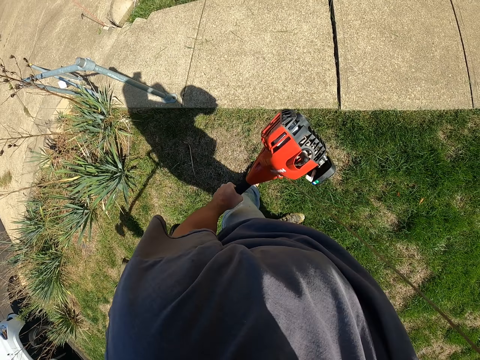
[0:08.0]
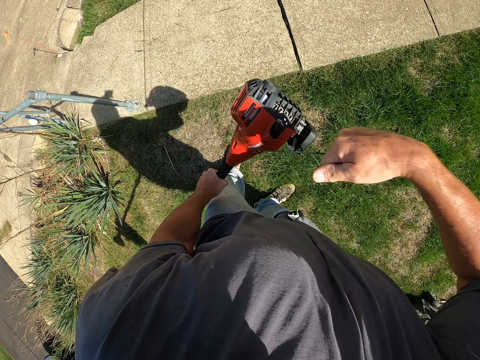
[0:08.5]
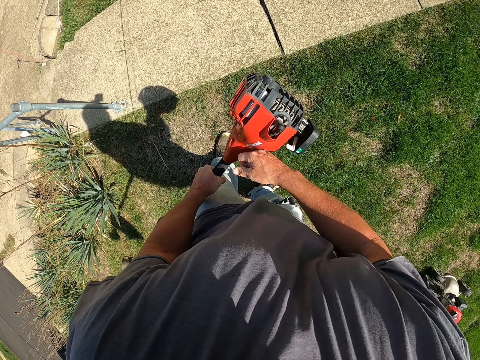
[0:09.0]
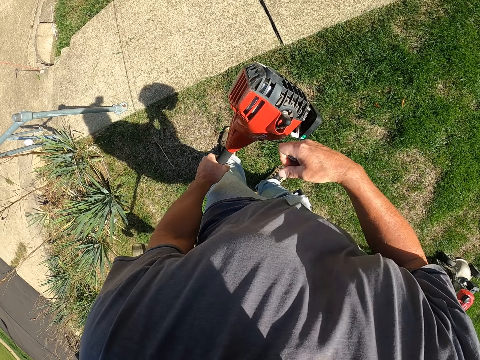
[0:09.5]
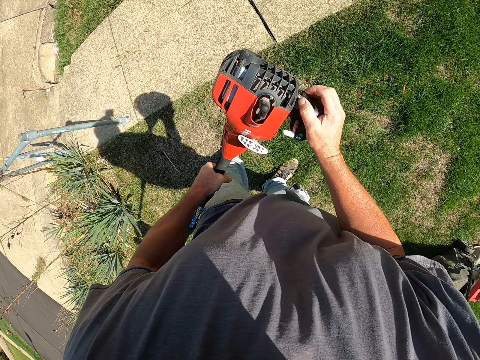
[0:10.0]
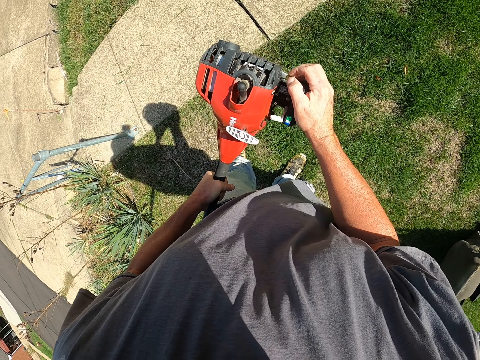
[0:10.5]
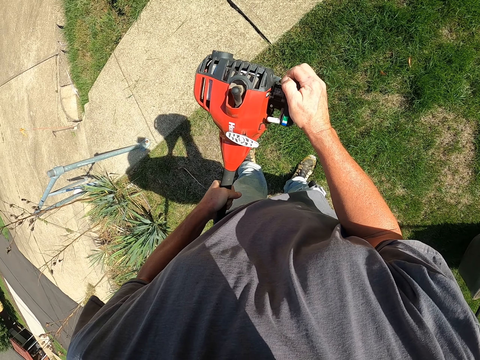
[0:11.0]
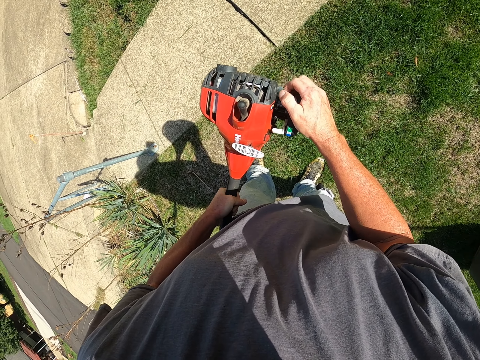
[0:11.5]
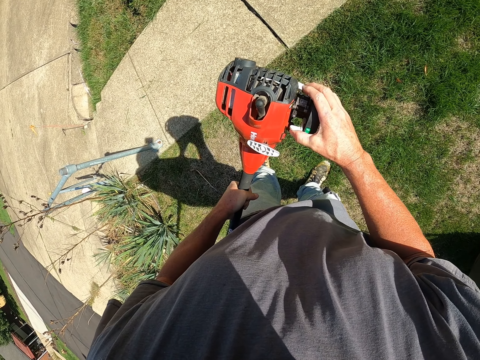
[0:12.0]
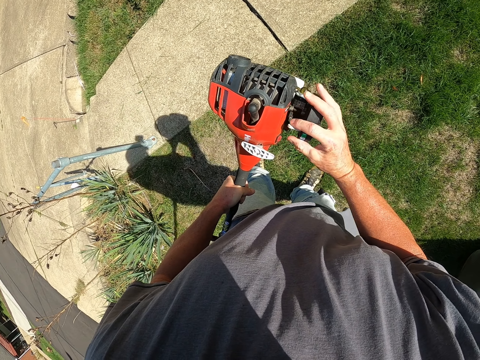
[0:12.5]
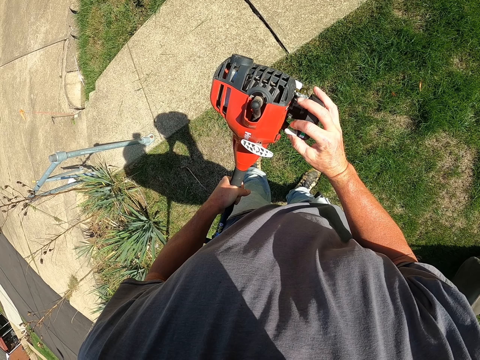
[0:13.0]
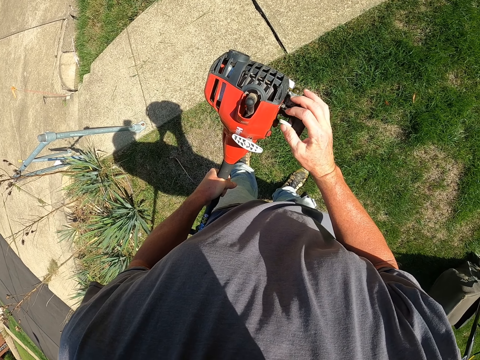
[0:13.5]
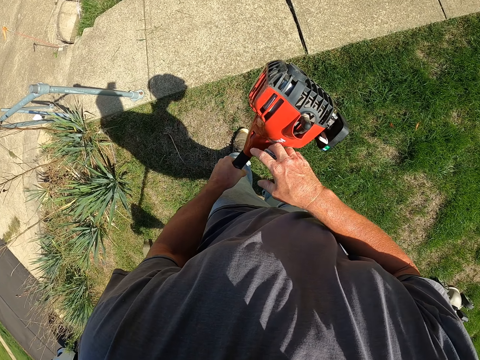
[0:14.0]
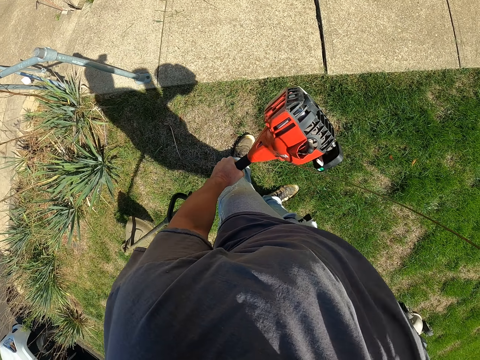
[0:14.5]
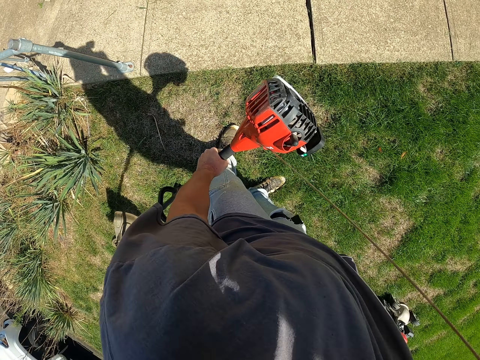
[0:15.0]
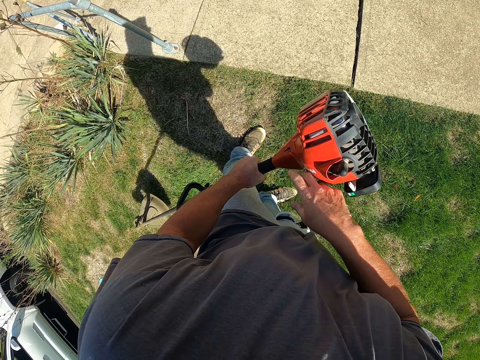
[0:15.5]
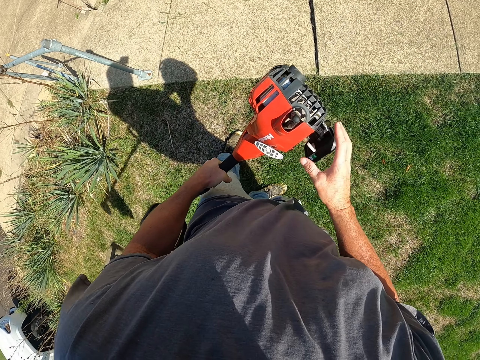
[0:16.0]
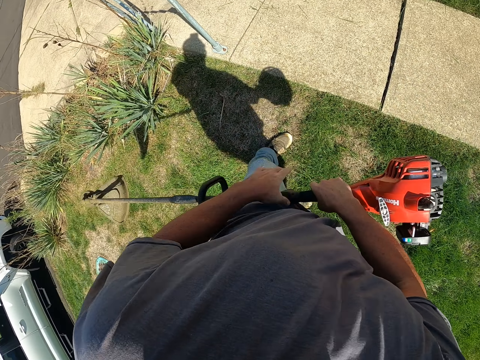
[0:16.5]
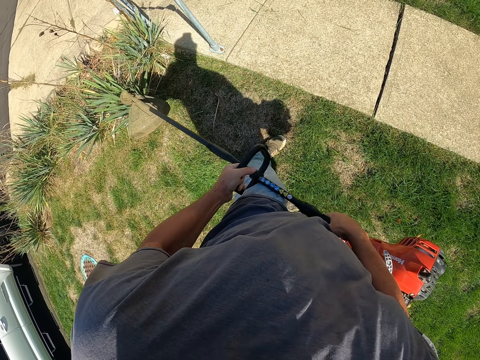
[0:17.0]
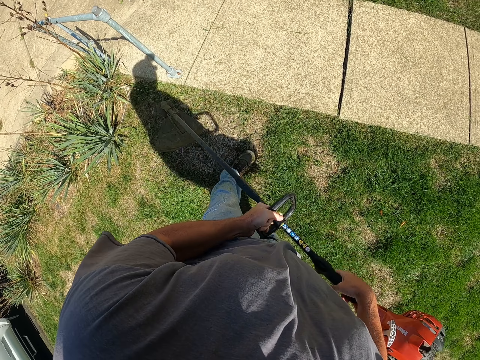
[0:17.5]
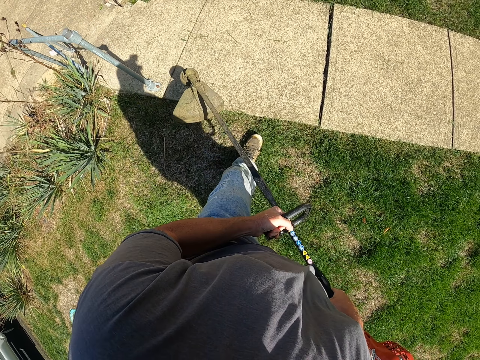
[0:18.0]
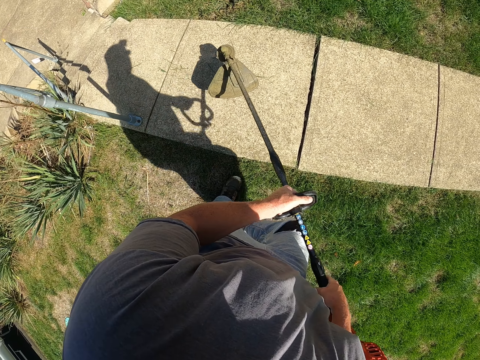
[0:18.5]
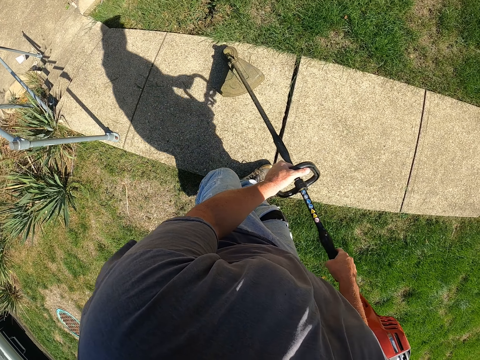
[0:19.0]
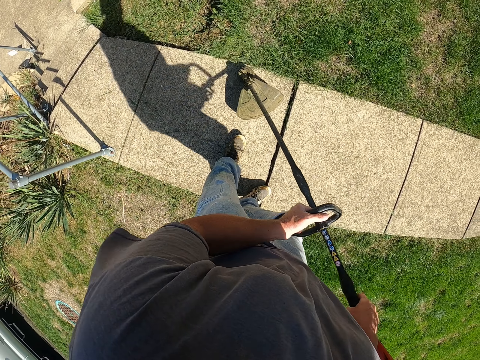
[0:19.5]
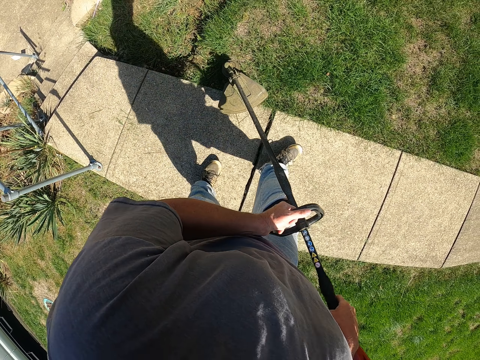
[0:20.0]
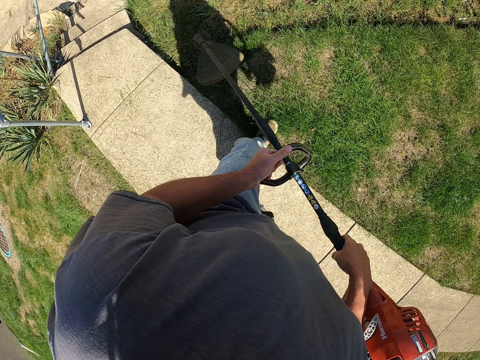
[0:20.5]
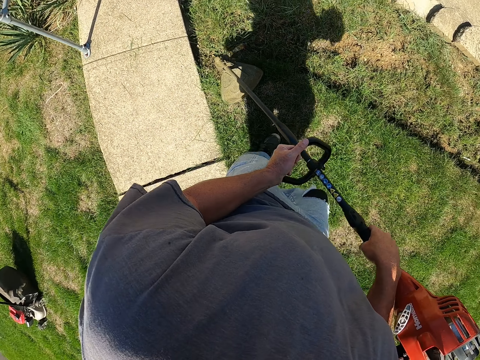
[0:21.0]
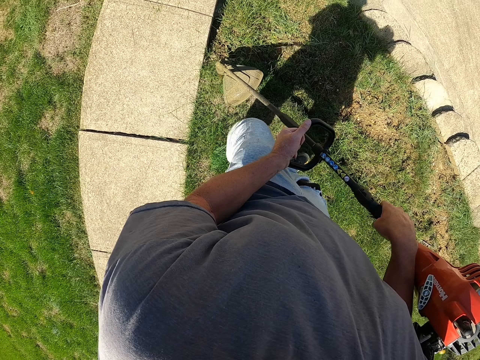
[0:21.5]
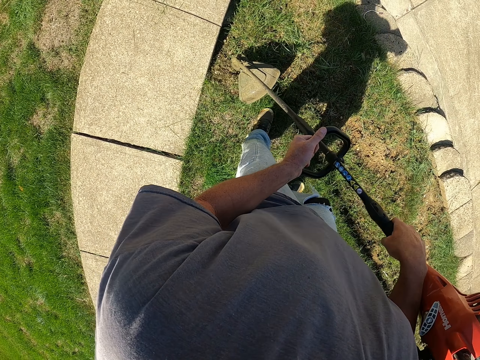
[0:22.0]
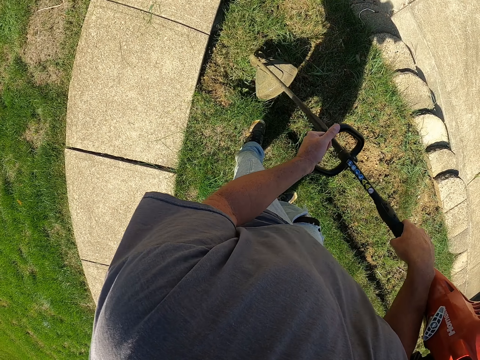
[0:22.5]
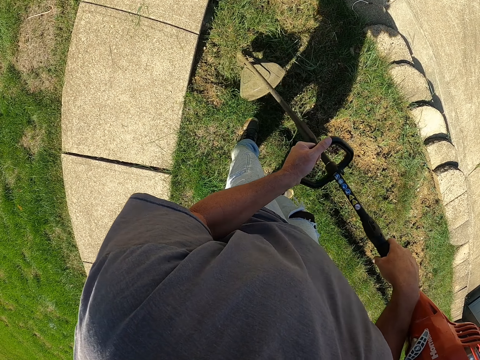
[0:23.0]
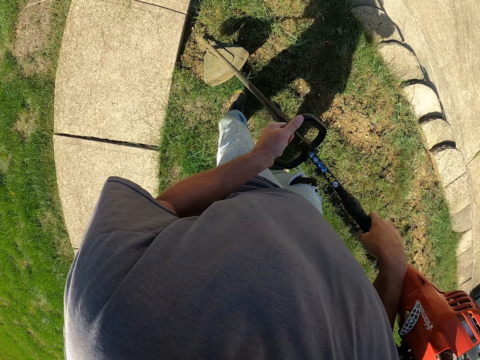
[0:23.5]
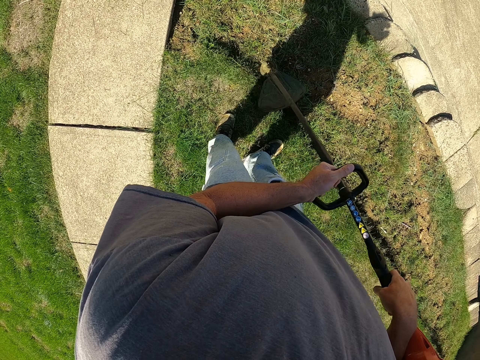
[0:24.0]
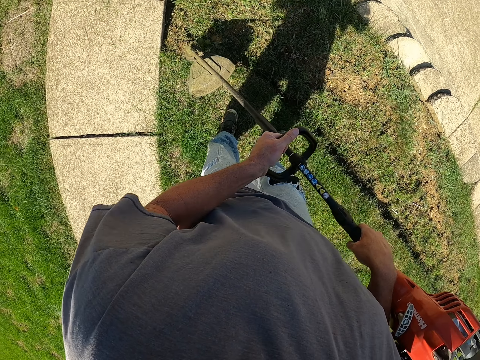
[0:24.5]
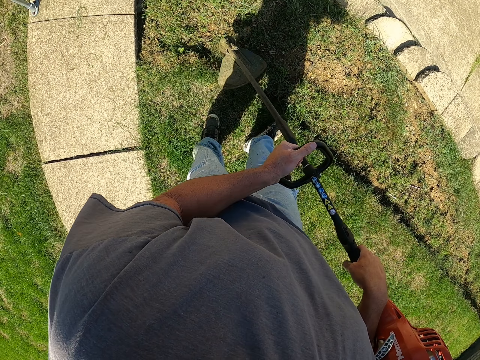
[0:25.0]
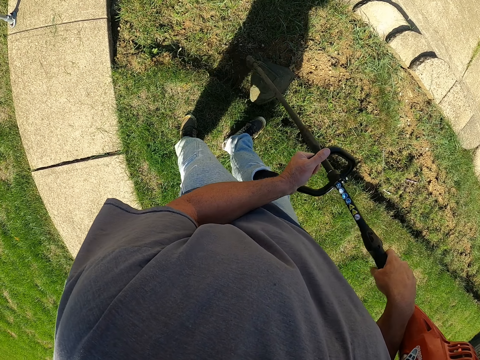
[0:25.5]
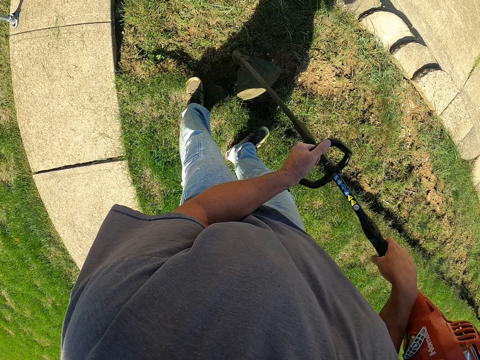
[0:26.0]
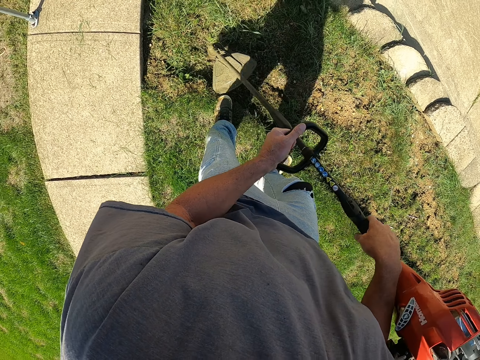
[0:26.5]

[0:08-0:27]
The camera wearer presses something. They turn the white button. They ignite the lawn mower. They hold the lawn mower at the middle. They move the lawn mower on the grass. They cut the grass with the lawn mower.

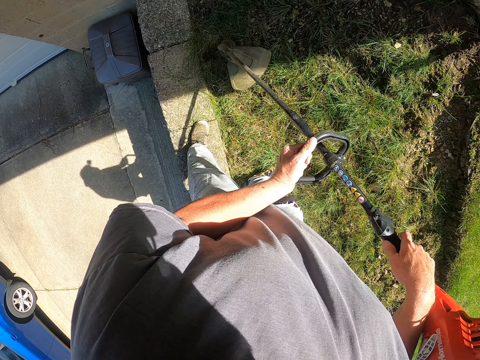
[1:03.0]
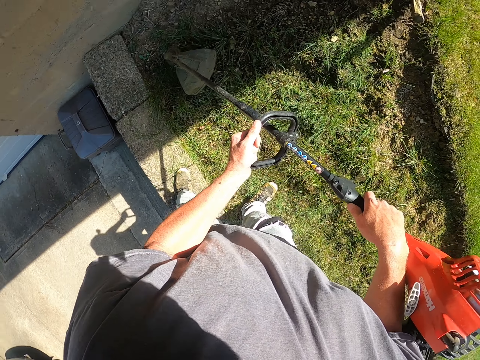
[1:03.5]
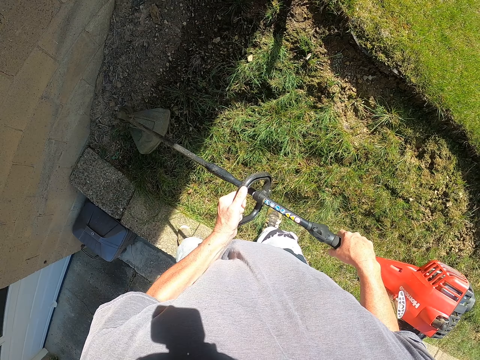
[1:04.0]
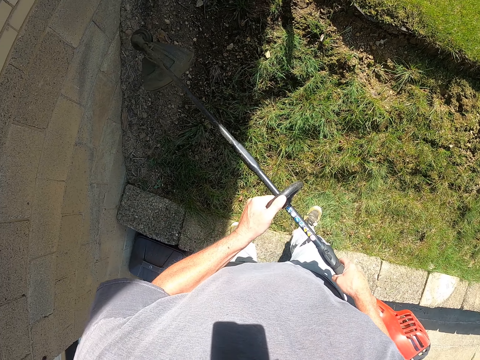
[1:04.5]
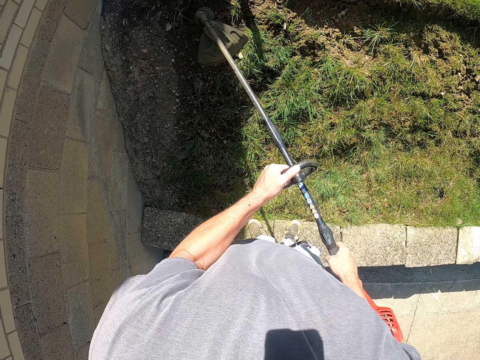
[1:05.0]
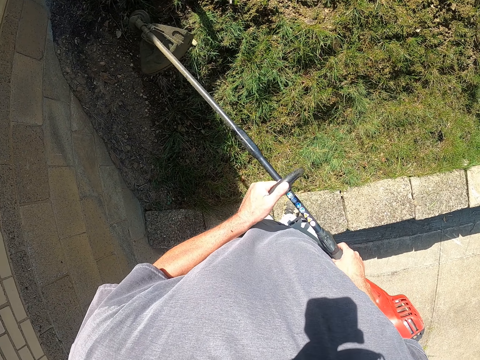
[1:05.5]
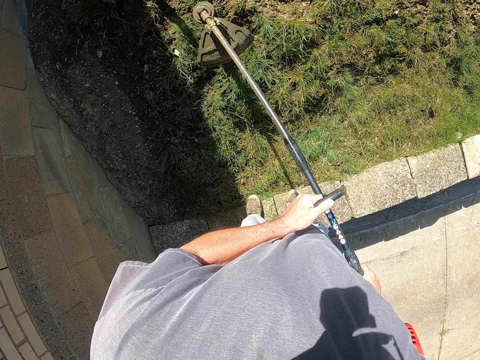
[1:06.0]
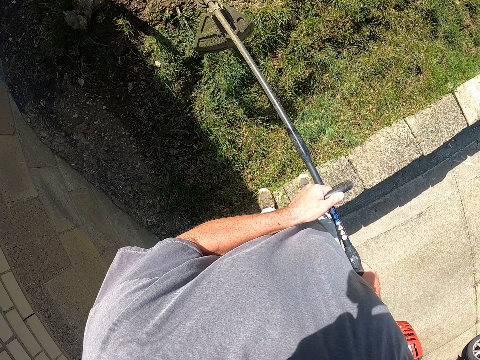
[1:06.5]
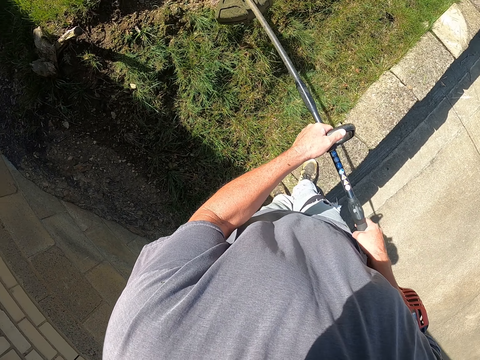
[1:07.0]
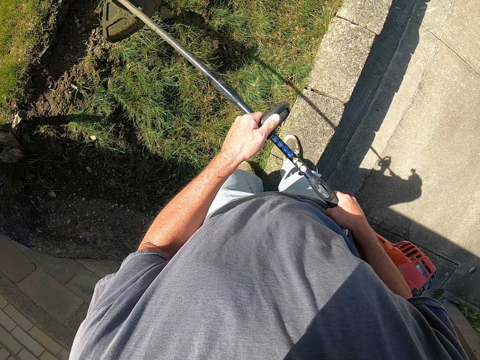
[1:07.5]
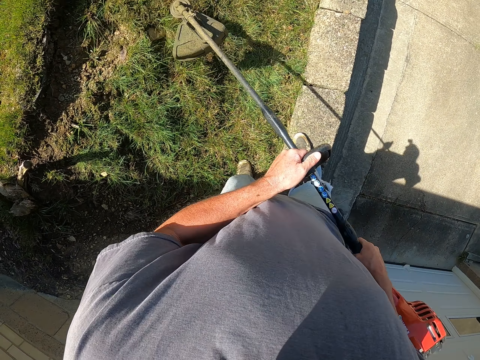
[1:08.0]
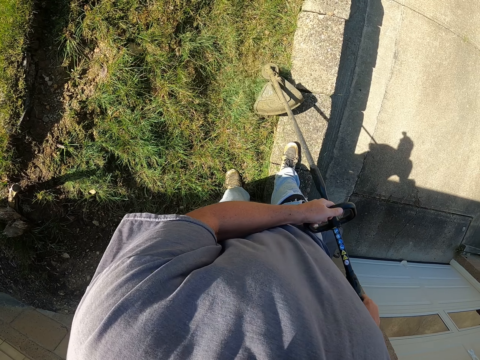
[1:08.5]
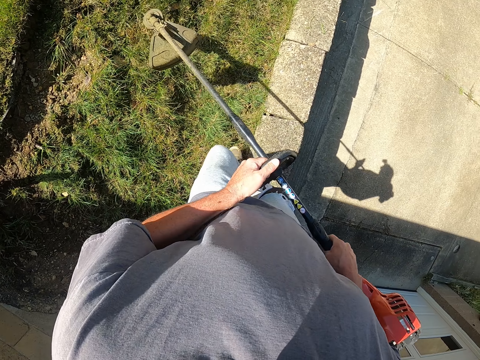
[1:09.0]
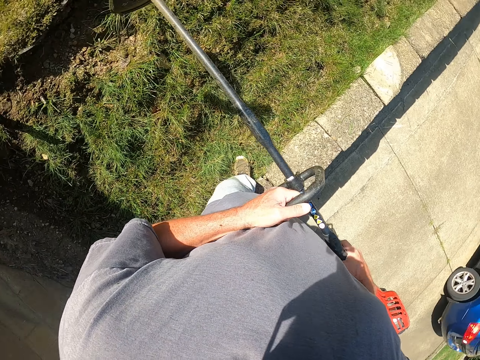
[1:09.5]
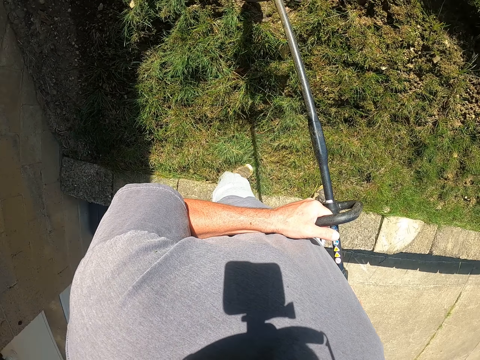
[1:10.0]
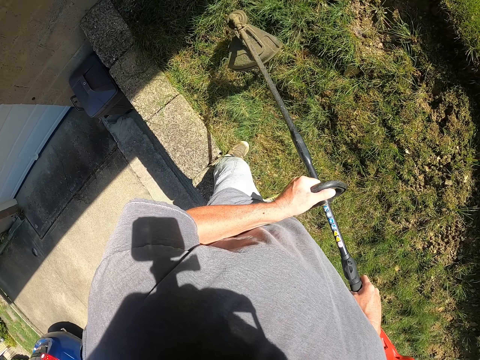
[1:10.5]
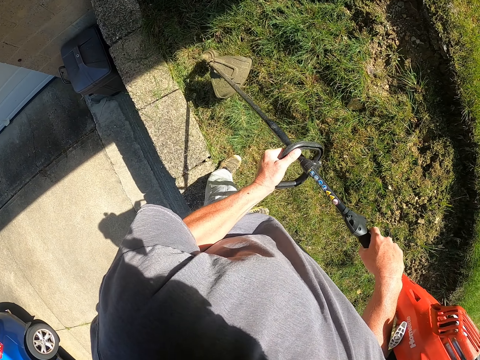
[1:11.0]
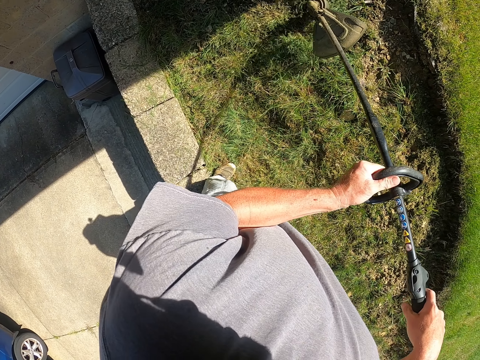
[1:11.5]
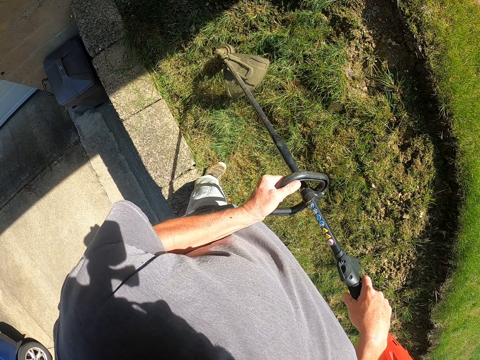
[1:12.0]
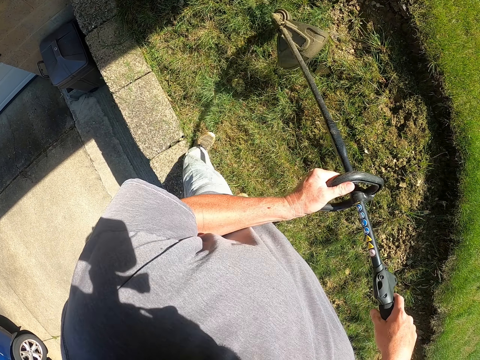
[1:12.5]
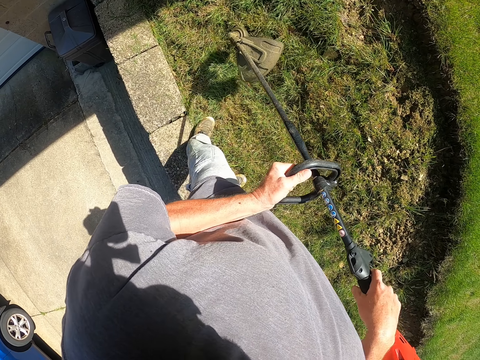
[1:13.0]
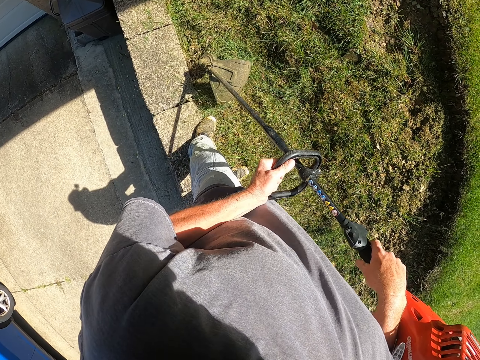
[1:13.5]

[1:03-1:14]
The camera wearer lifts the lawn mower while walking. They cut the grass with the lawn mower.
